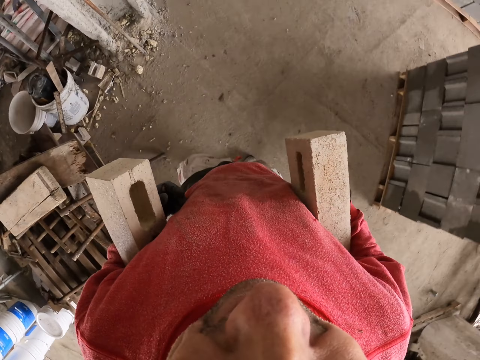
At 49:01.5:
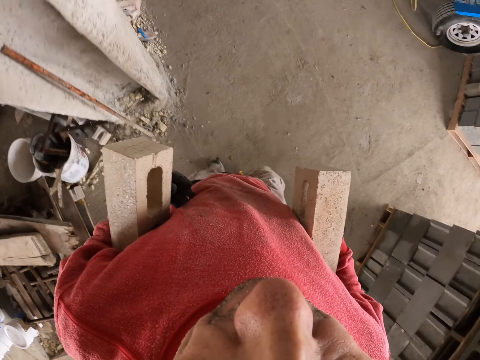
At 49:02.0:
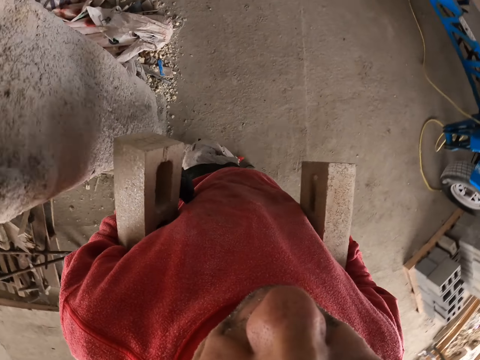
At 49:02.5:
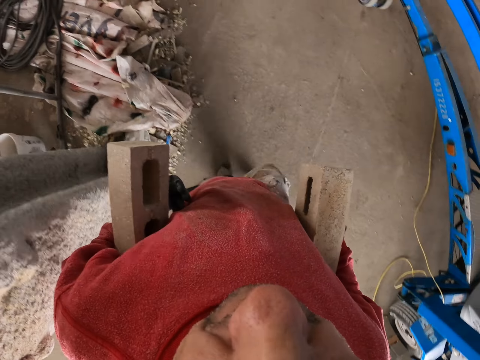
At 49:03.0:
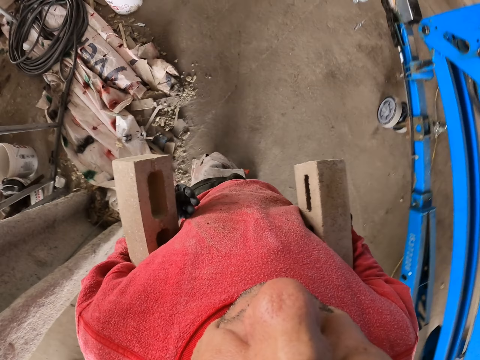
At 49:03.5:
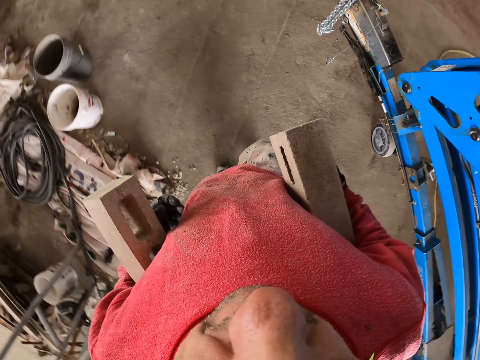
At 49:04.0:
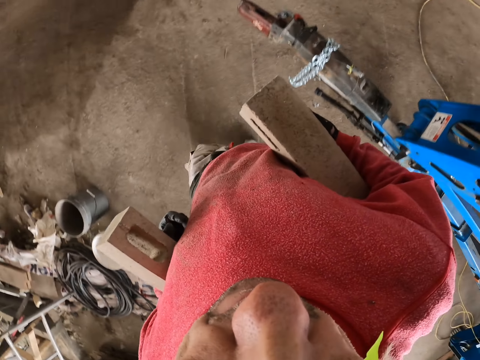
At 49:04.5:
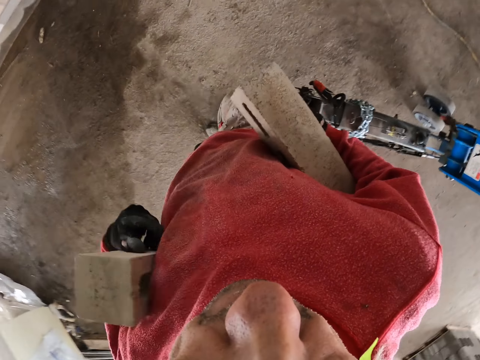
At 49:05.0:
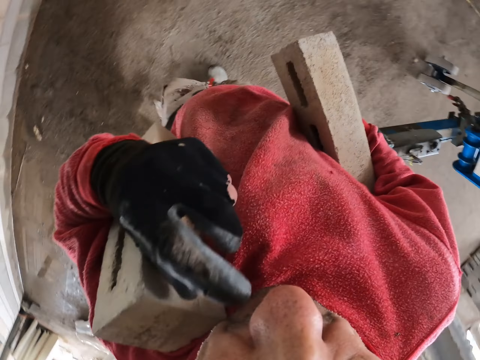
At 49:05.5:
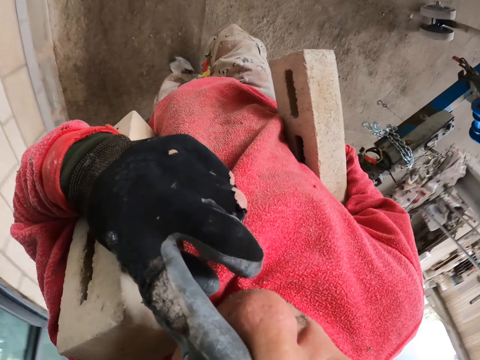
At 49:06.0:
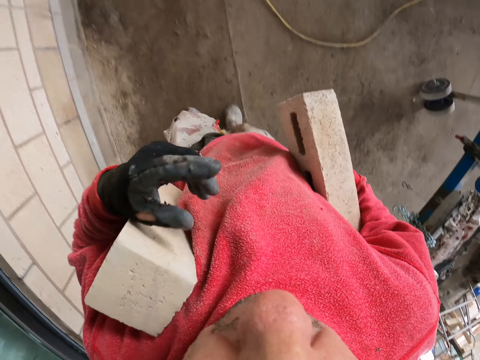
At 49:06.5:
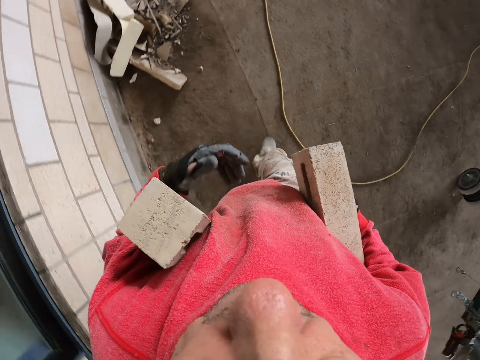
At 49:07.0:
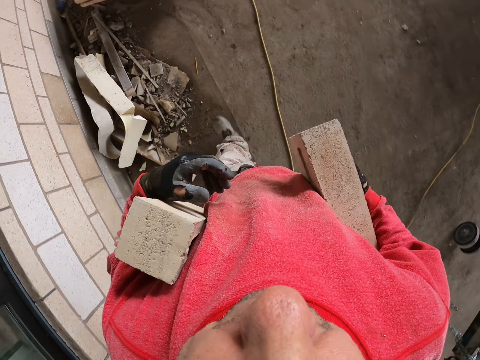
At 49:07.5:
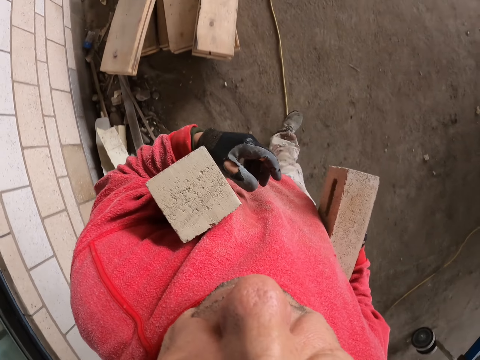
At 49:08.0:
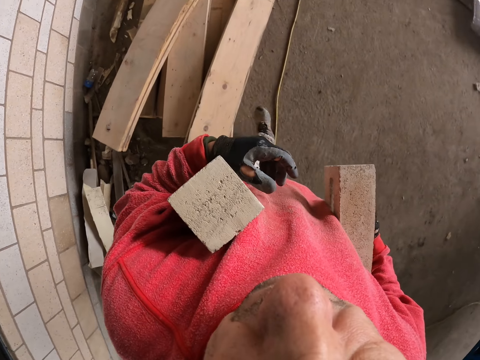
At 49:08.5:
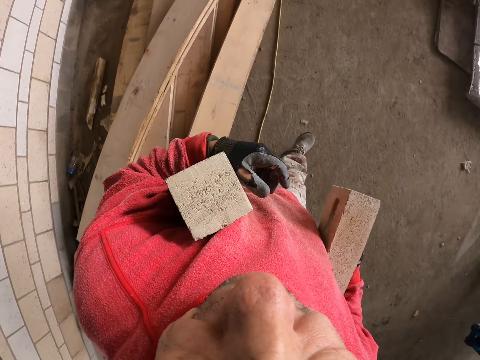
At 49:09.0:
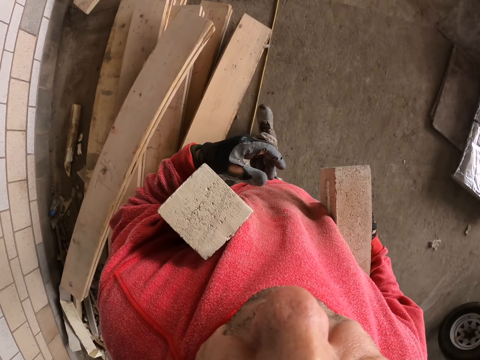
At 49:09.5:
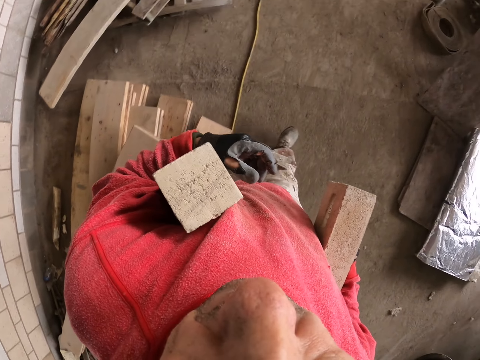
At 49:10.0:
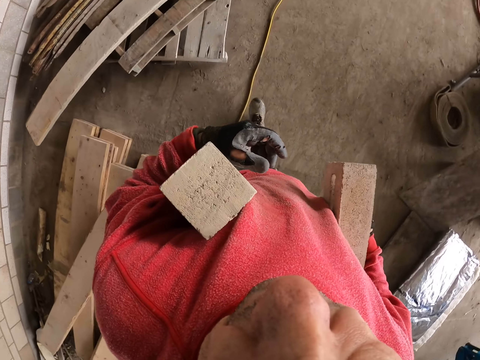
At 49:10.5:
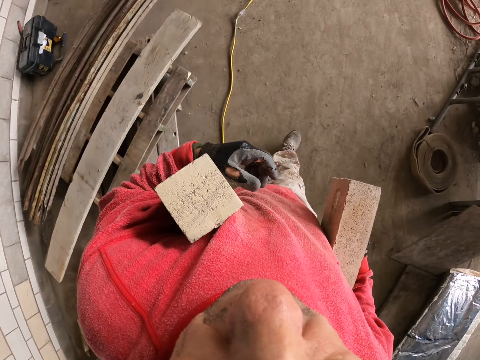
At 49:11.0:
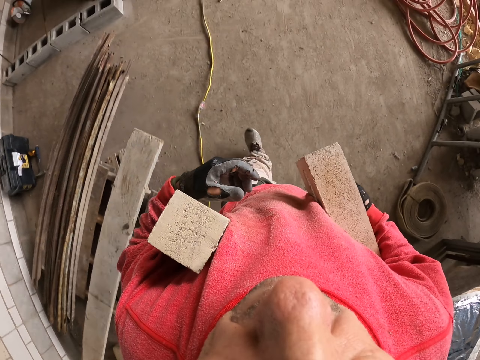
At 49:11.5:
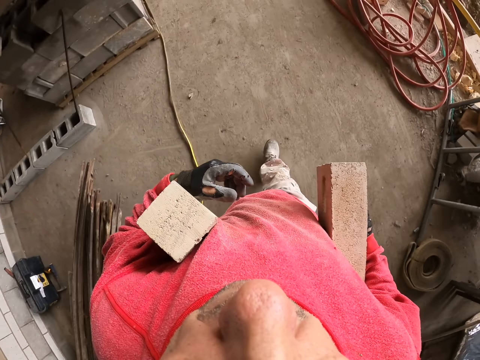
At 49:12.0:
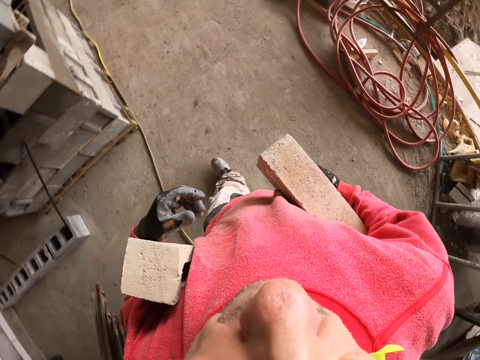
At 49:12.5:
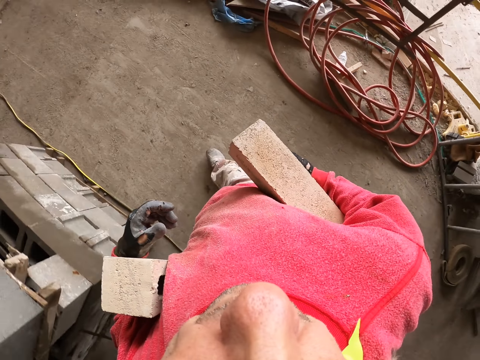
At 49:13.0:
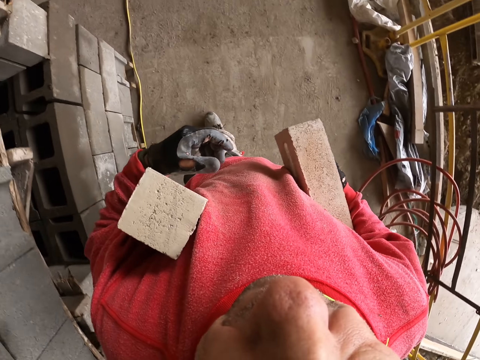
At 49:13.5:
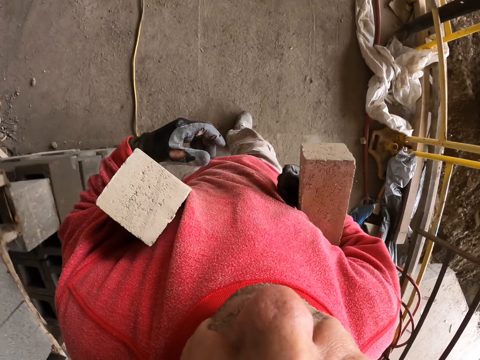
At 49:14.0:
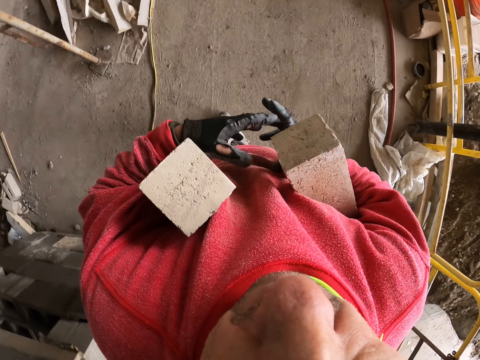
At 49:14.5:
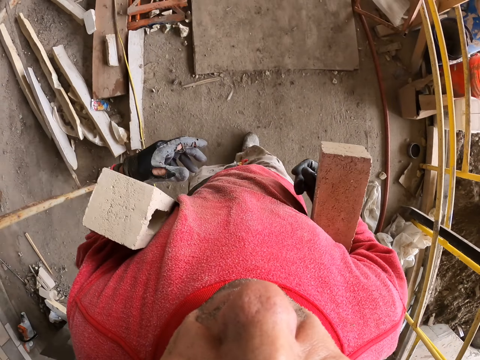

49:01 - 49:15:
The camera wearer touches bricks. They walk.

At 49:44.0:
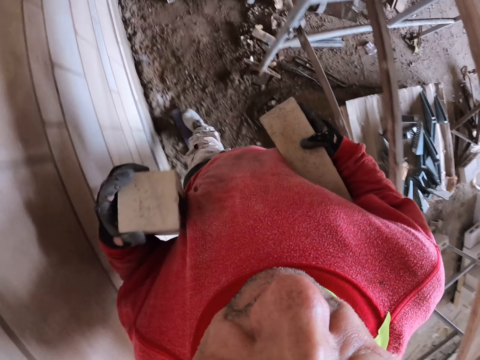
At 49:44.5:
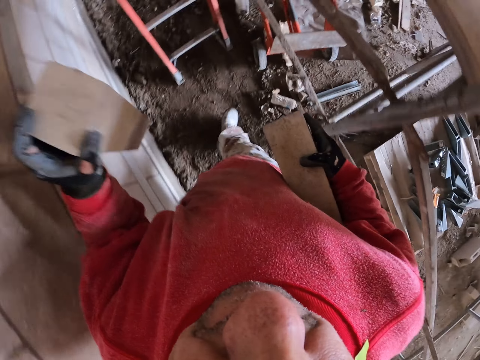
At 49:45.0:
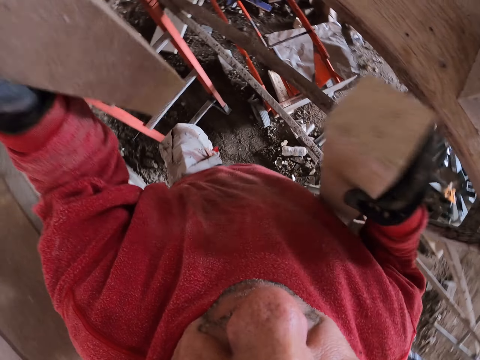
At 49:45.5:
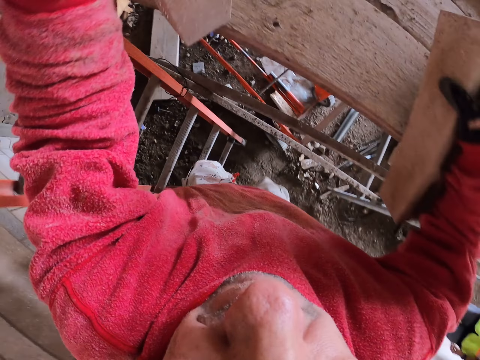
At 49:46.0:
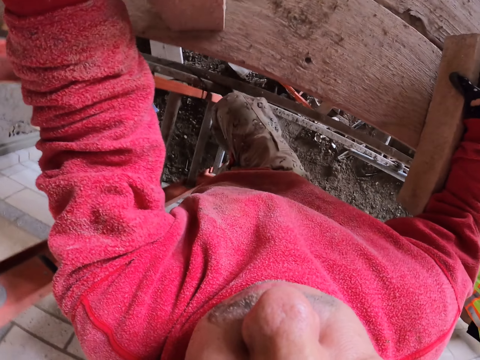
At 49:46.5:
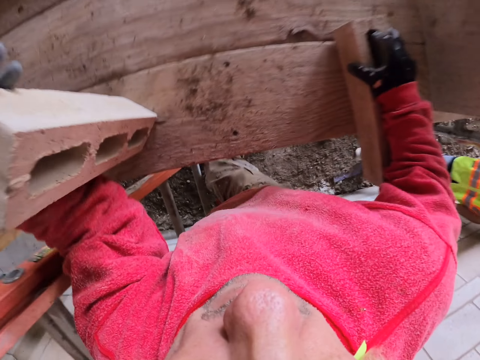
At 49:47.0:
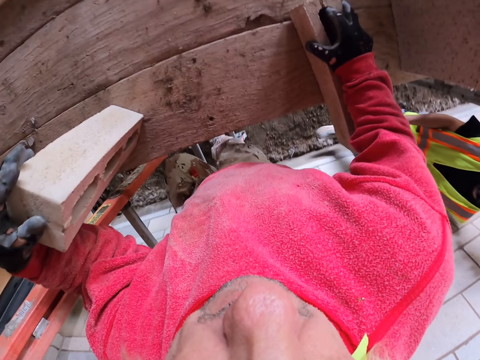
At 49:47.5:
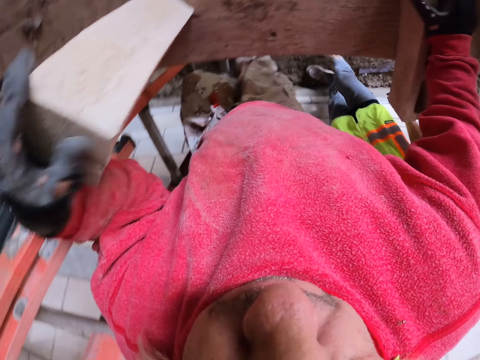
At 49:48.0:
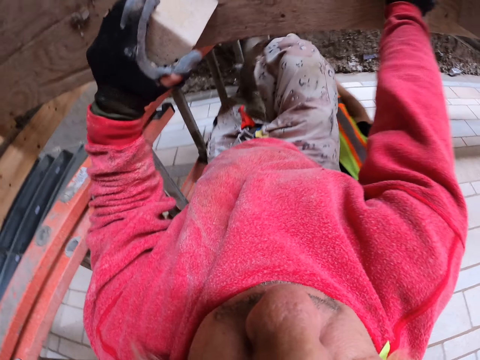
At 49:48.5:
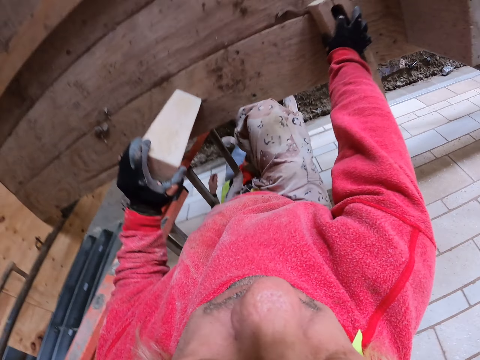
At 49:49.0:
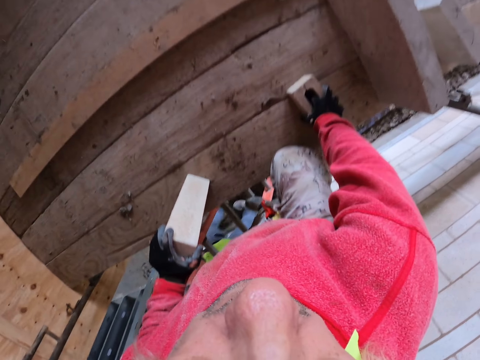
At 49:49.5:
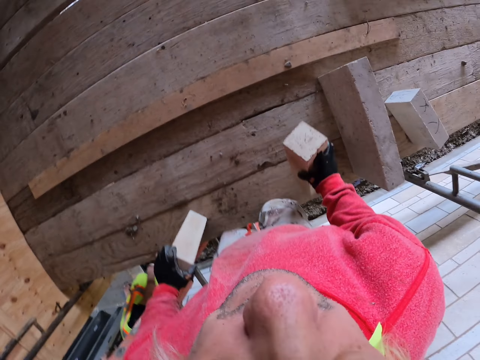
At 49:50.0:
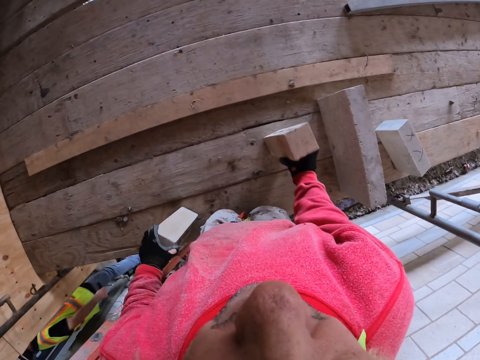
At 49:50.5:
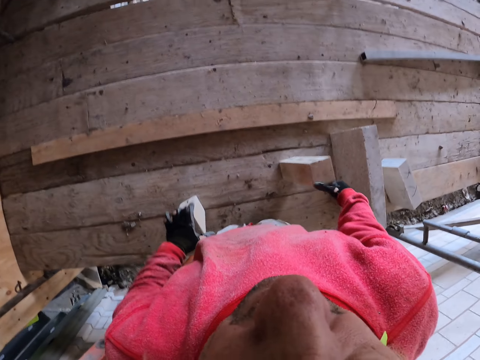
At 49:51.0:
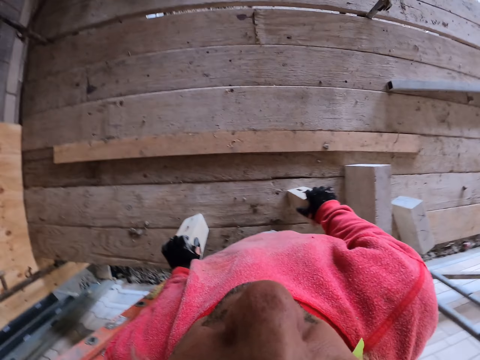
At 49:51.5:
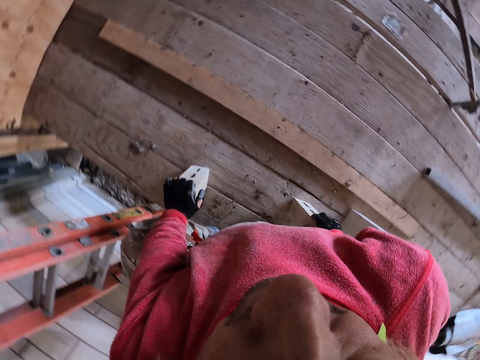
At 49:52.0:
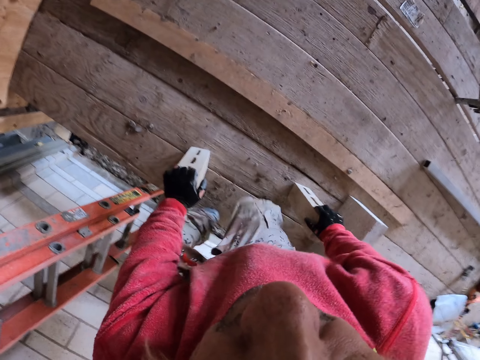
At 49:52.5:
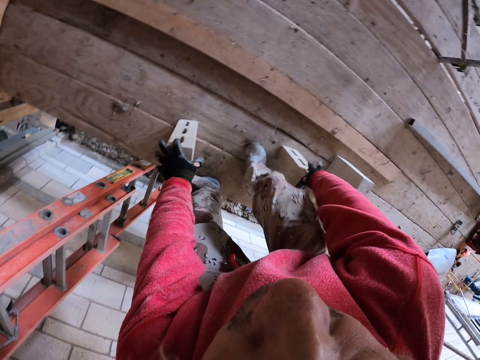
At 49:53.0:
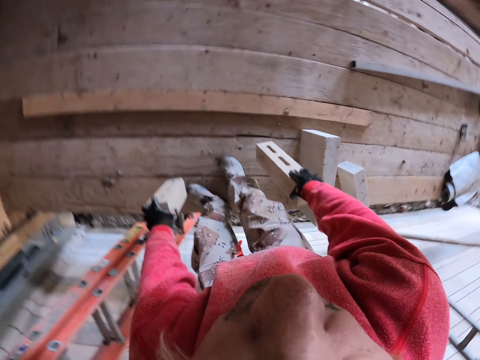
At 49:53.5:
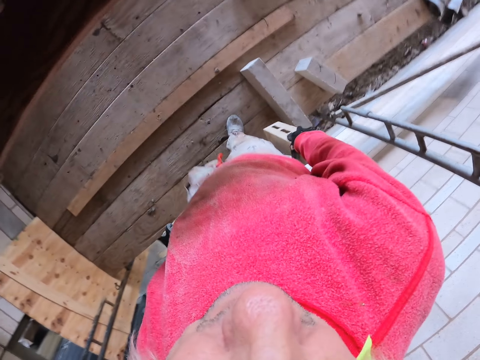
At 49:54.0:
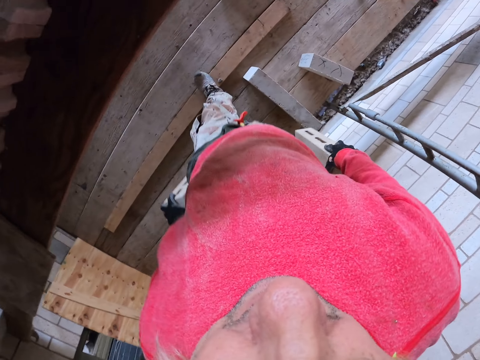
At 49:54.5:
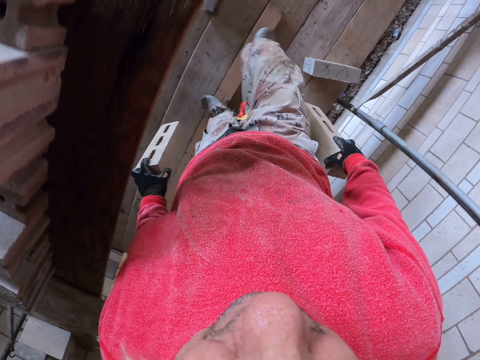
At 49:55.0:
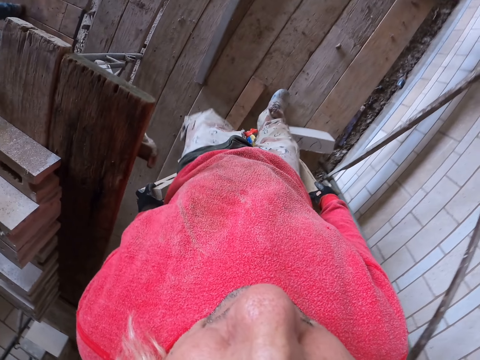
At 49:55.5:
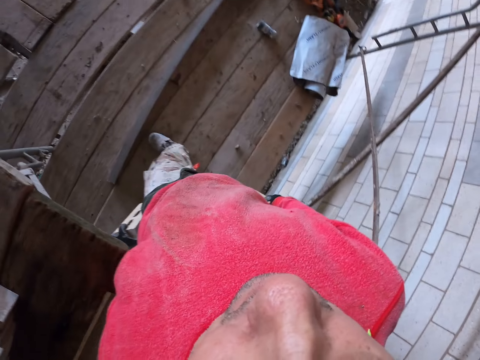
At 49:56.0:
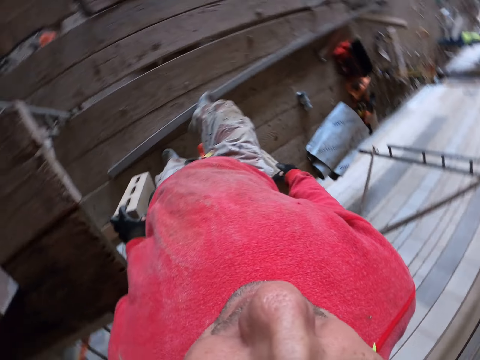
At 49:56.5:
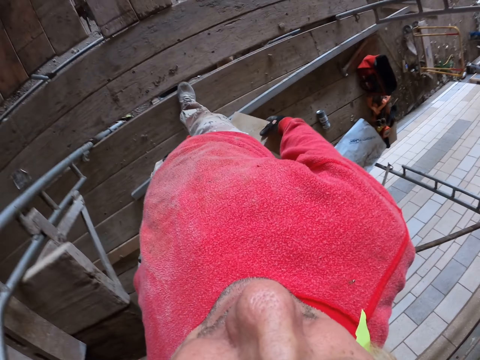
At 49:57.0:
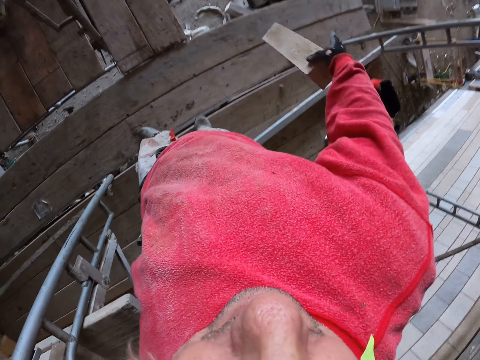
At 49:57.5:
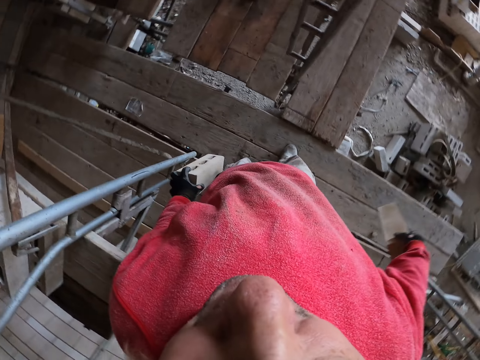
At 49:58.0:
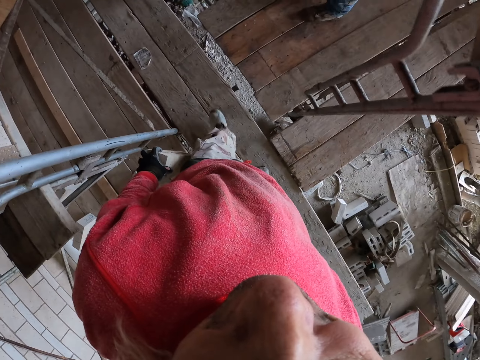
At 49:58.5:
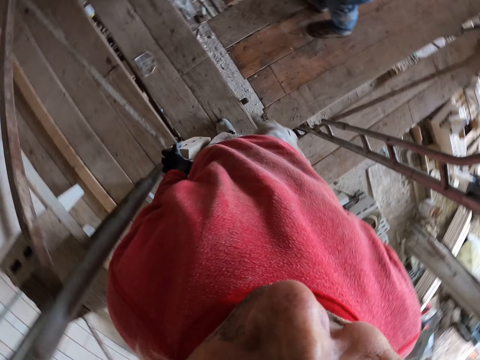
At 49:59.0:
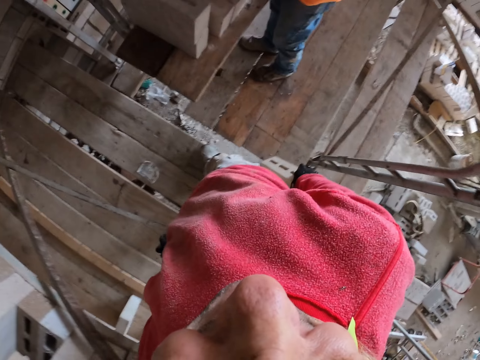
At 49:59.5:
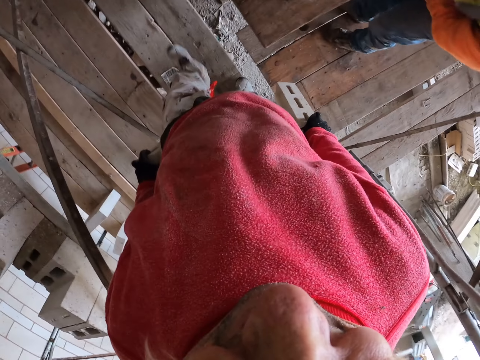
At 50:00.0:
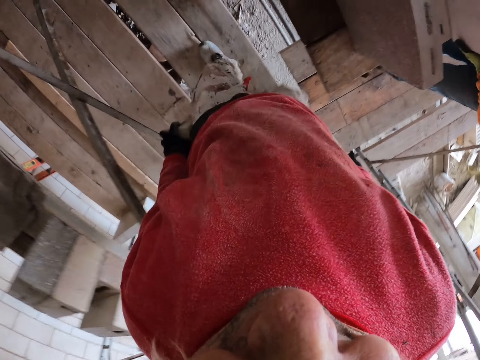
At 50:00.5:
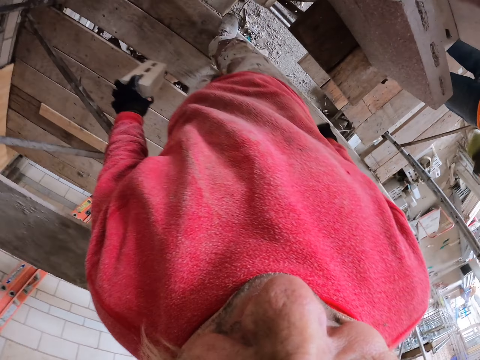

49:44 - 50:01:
The camera wearer climbs the ladder. They put the bricks on the wood. They walk in the construction site.
